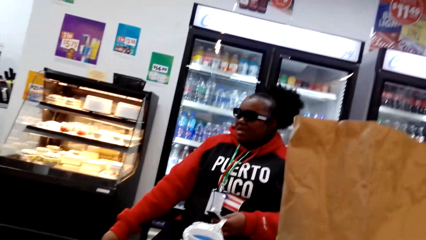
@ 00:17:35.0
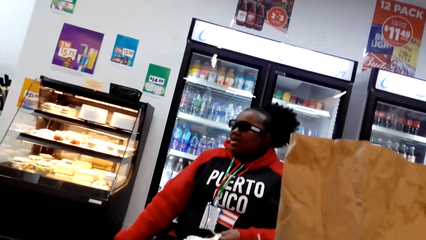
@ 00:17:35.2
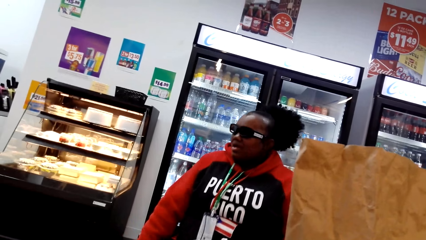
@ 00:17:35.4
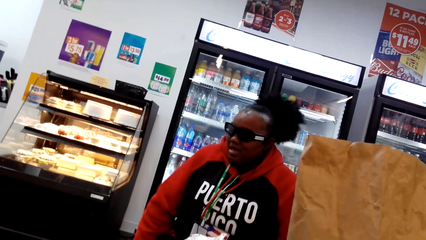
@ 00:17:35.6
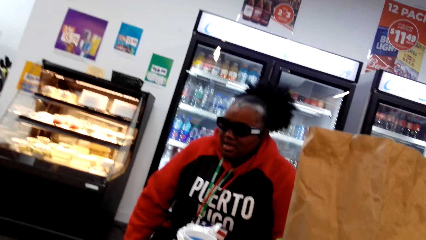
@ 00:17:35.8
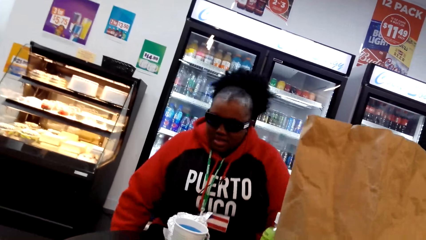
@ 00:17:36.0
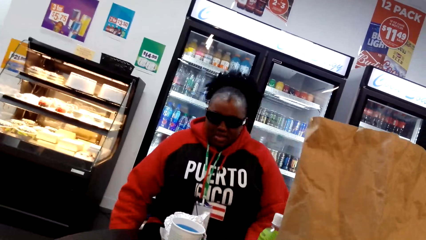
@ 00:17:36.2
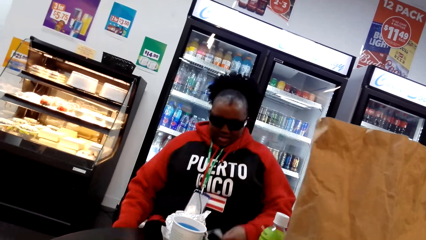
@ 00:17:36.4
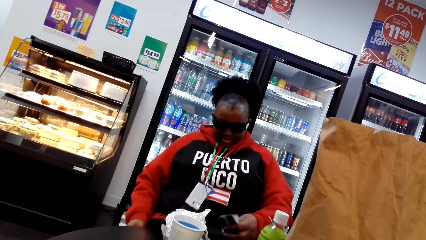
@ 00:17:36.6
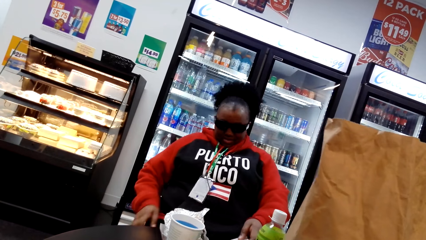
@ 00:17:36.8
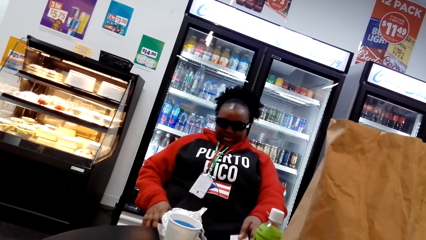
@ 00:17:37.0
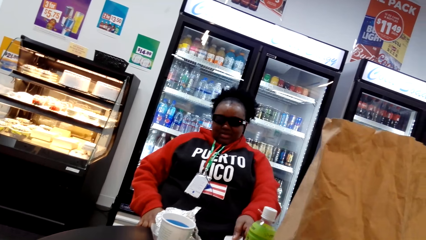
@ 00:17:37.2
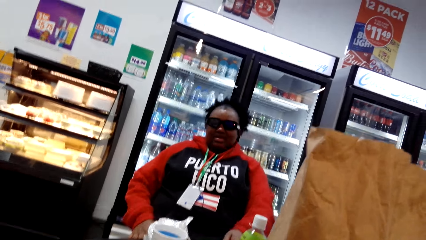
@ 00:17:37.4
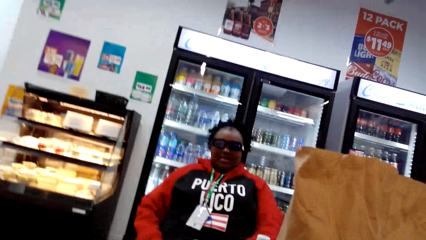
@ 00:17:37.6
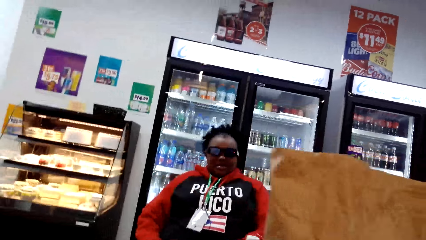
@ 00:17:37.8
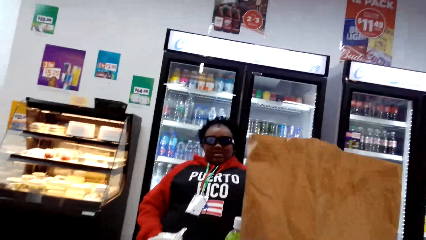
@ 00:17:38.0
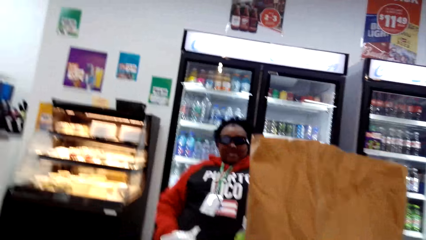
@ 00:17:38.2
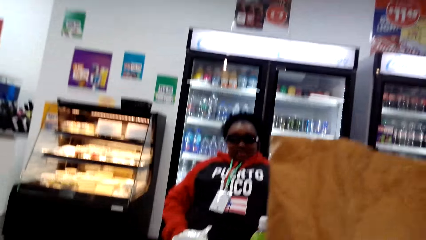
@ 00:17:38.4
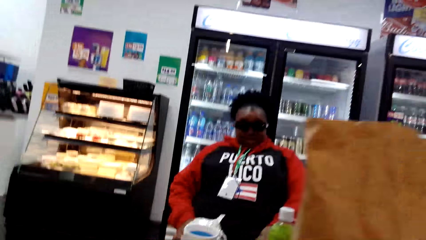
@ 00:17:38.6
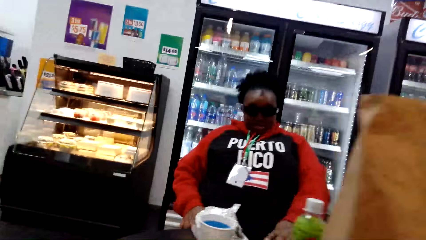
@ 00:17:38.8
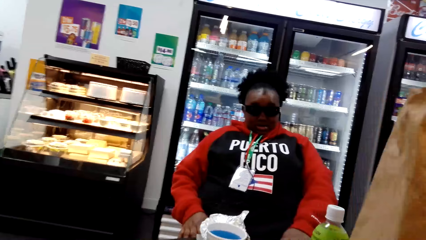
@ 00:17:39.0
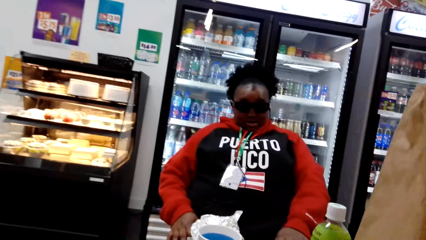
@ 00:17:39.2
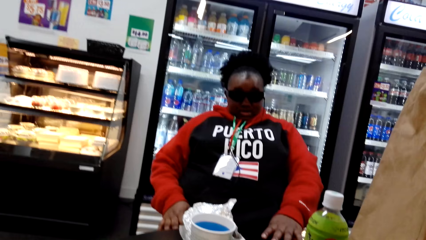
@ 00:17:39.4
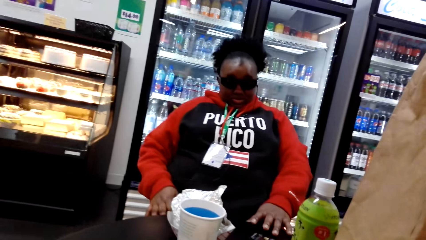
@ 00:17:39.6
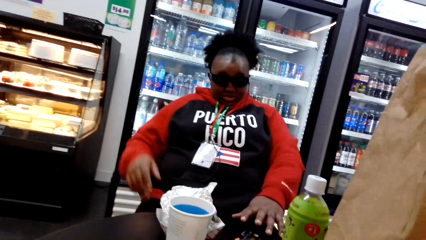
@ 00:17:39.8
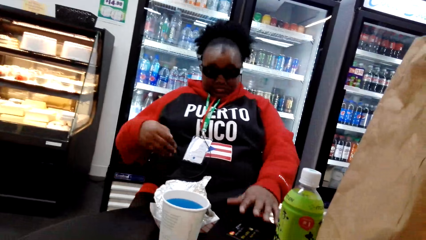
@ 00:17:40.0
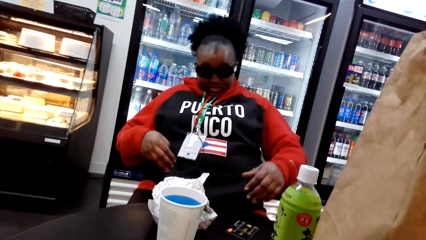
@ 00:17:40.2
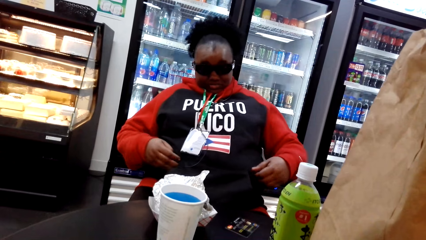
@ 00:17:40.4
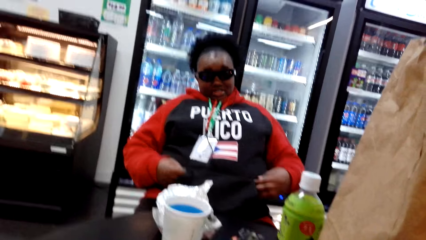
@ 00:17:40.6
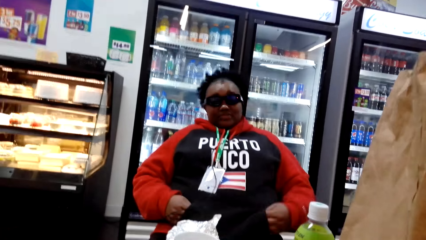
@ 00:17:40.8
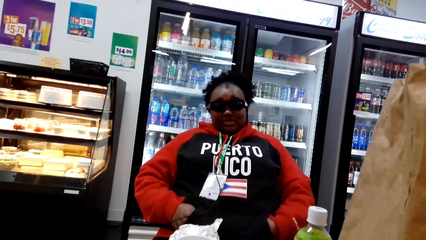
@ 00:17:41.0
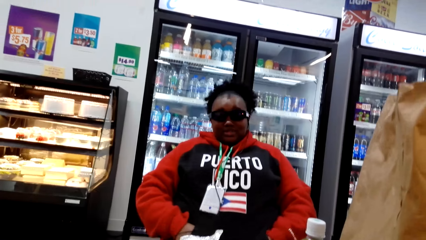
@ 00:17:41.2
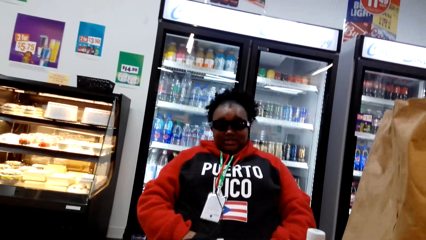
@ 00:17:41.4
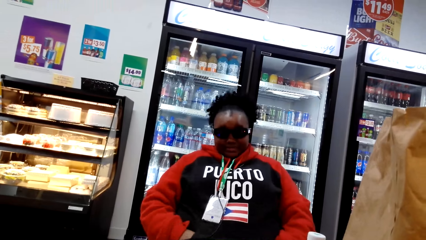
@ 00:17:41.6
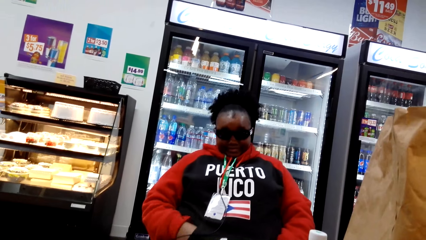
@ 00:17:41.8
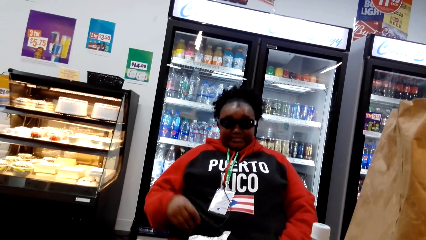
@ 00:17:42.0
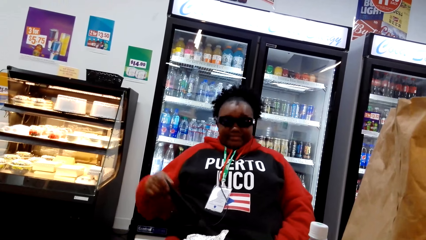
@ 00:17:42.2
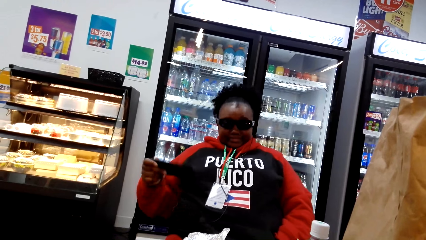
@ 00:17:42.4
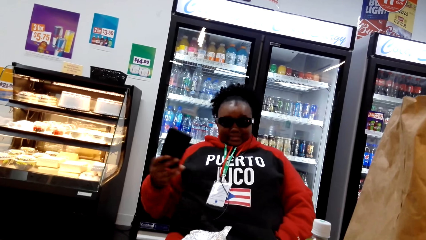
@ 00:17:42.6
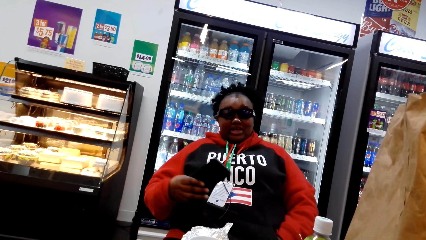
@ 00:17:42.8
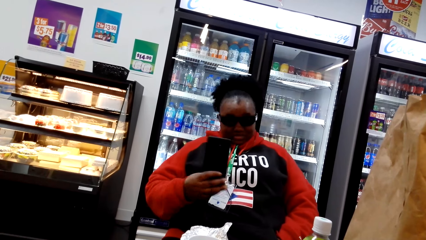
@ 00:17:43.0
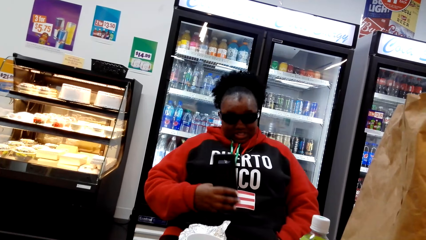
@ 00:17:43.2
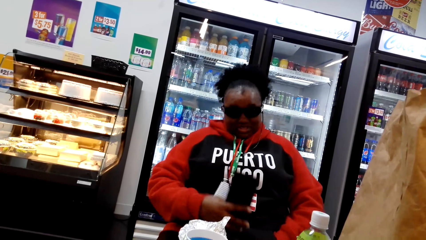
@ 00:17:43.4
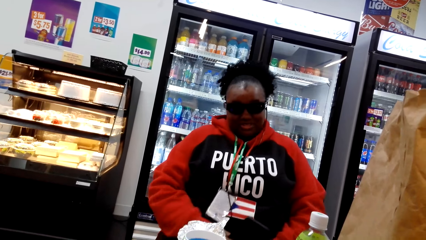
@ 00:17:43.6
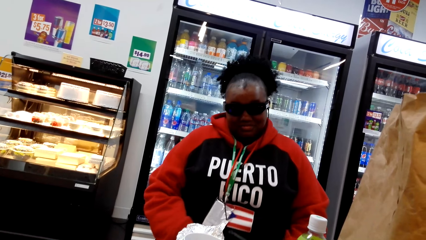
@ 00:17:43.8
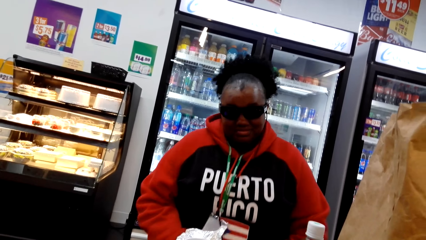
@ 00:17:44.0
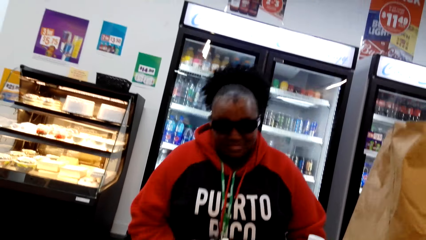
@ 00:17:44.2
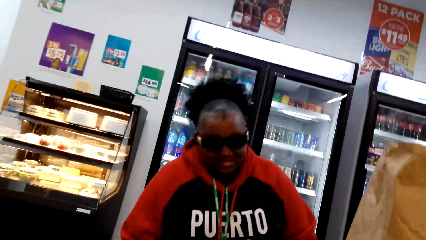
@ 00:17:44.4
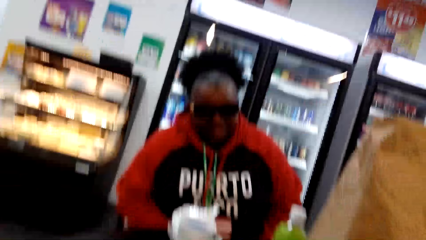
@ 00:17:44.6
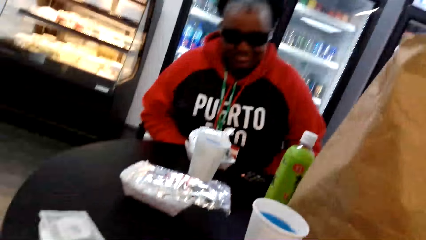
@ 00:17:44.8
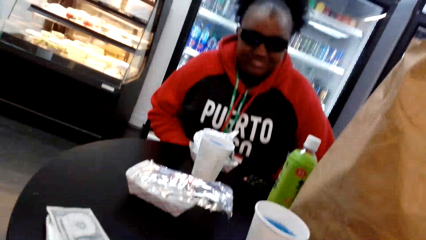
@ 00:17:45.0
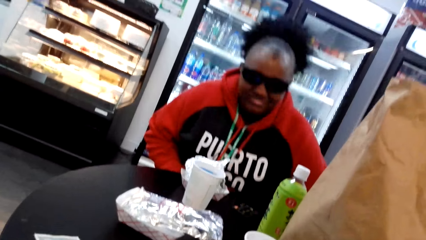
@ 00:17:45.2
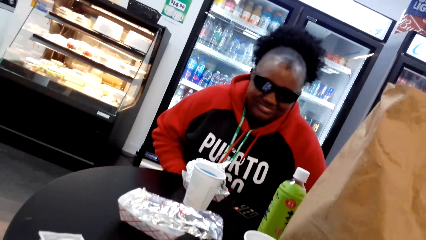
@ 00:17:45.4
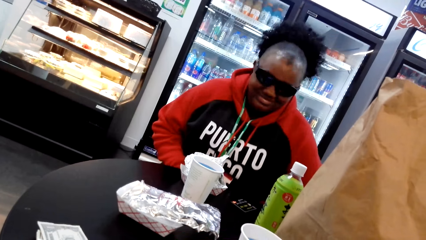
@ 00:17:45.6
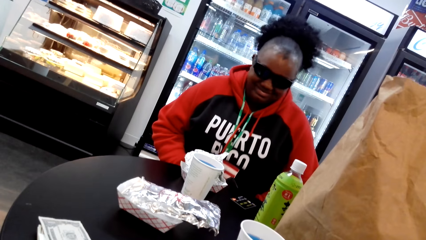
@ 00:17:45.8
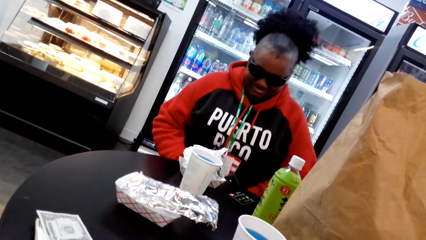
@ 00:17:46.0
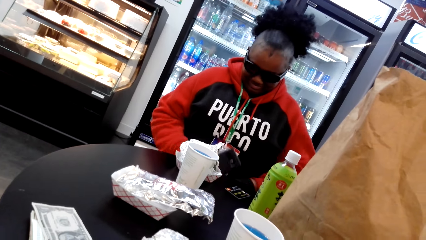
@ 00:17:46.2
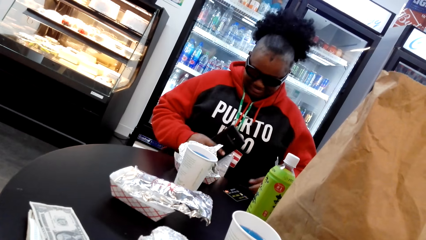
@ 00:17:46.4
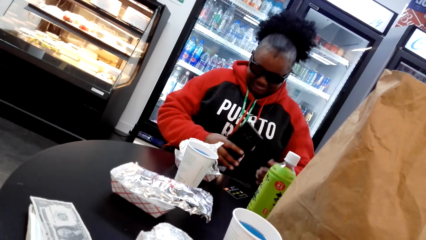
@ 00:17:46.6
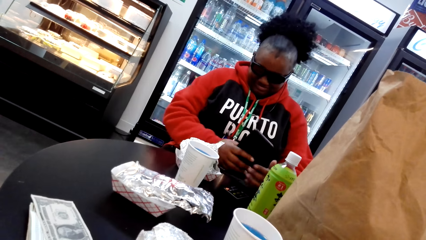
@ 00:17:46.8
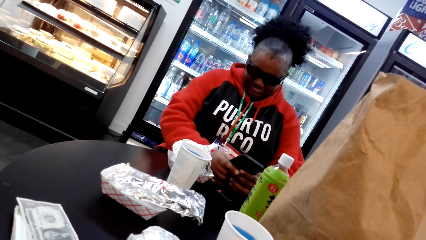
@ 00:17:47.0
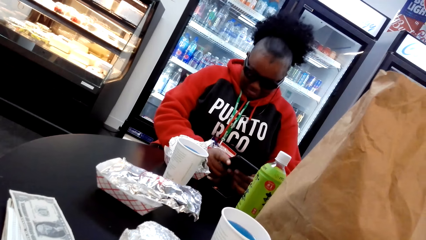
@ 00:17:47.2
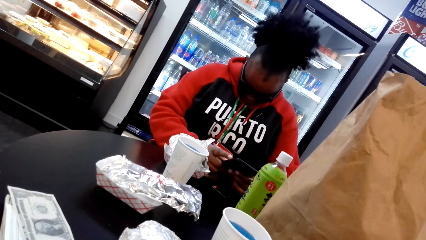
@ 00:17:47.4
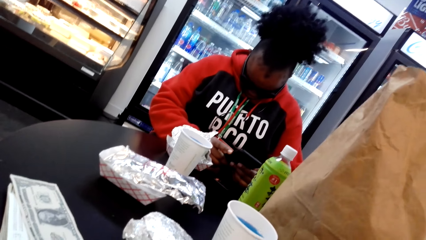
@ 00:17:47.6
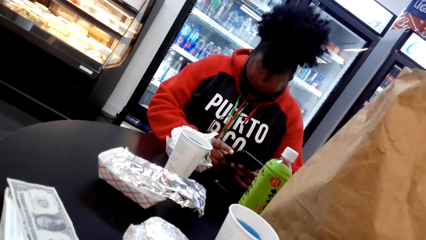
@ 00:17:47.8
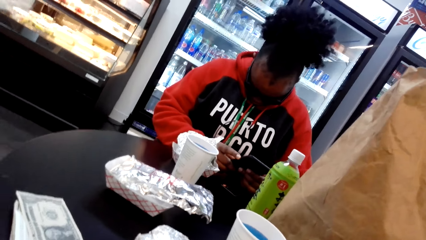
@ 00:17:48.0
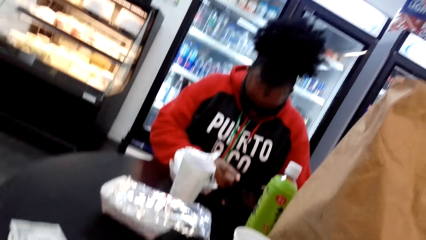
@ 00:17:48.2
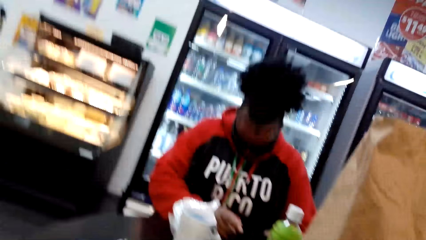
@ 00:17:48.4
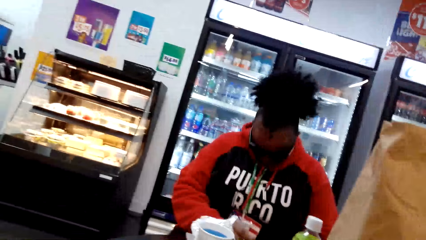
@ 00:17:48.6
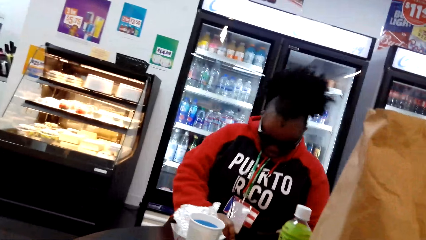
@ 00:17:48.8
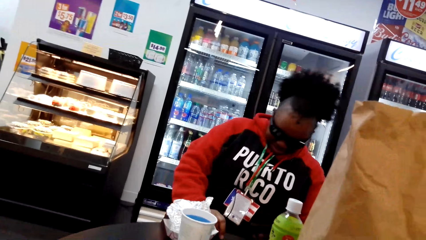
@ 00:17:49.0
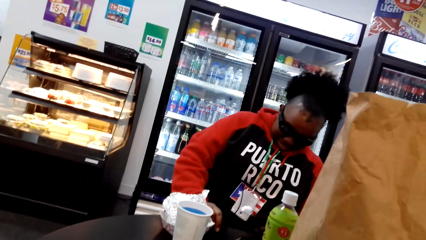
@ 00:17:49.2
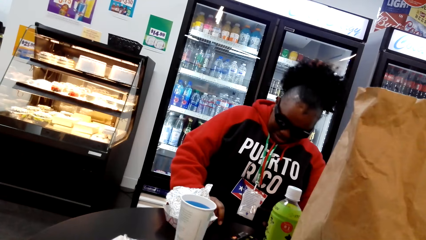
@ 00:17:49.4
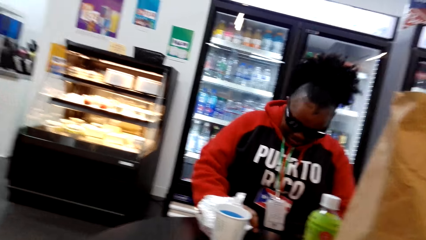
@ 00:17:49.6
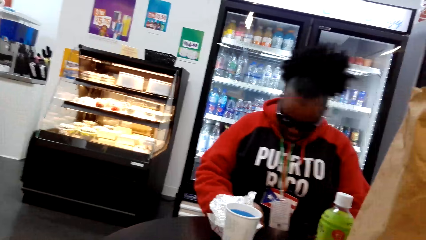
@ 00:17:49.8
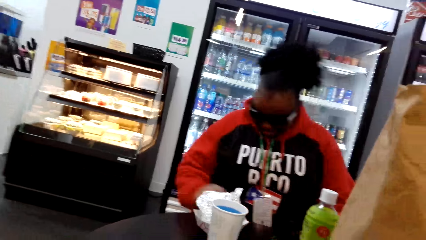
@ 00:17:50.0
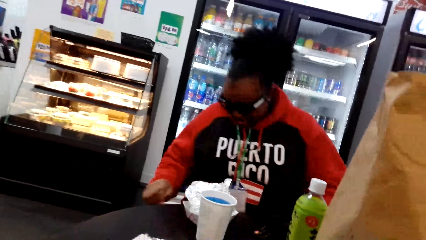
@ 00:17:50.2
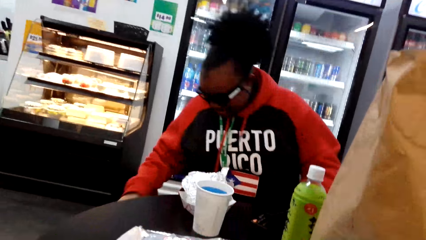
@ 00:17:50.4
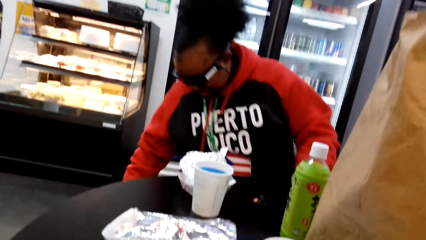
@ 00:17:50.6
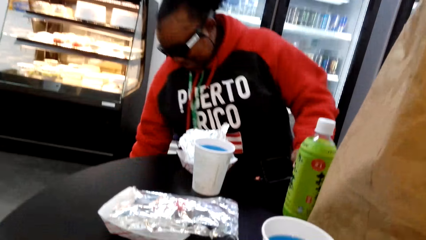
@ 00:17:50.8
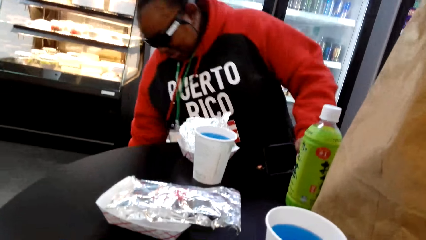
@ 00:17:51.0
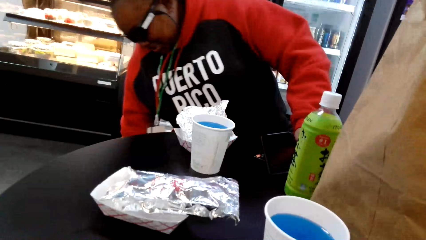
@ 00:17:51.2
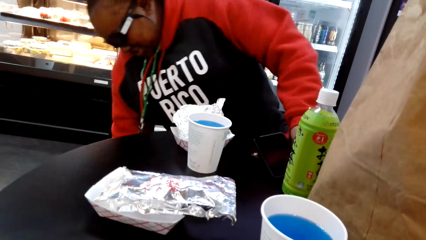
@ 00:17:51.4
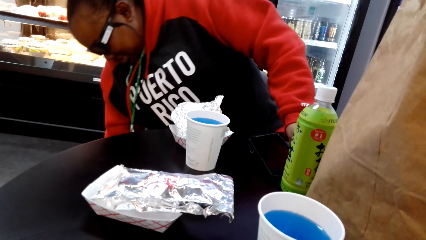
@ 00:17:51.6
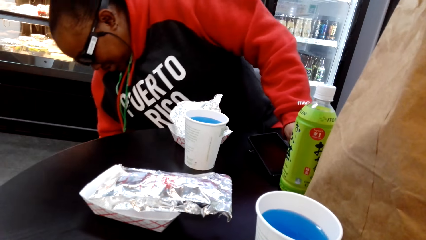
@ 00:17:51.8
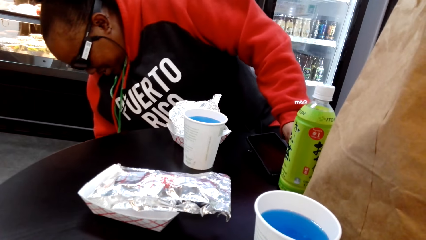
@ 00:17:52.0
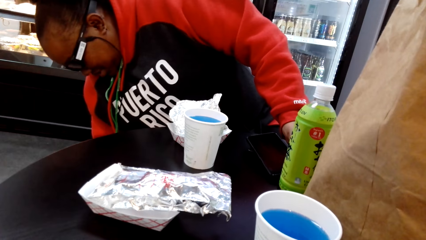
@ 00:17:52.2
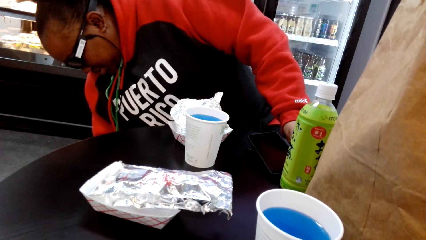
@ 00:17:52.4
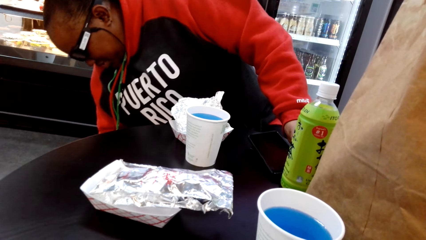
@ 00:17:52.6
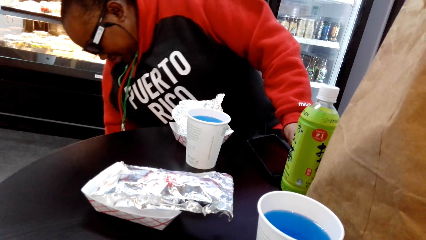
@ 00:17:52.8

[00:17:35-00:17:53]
A woman sits on the chair and leans on the chair. The woman puts her hand on the pocket and holds a phone. The woman removes the phone from the pocket. The woman talks to the camera wearer. The woman puts her hand on the table. The woman holds the phone with both hands. The woman moves.
